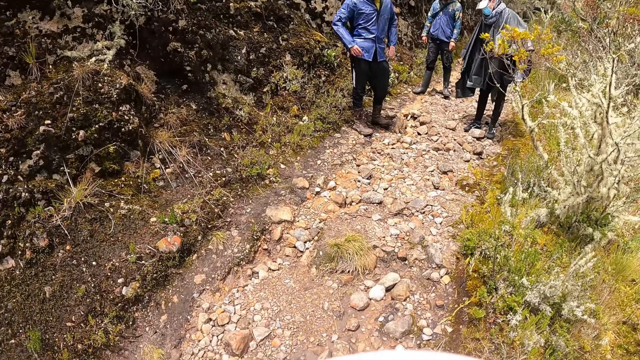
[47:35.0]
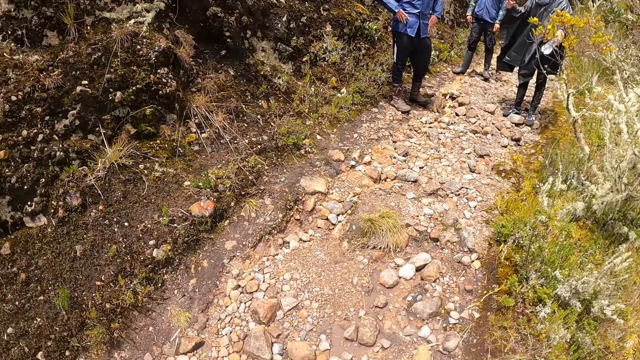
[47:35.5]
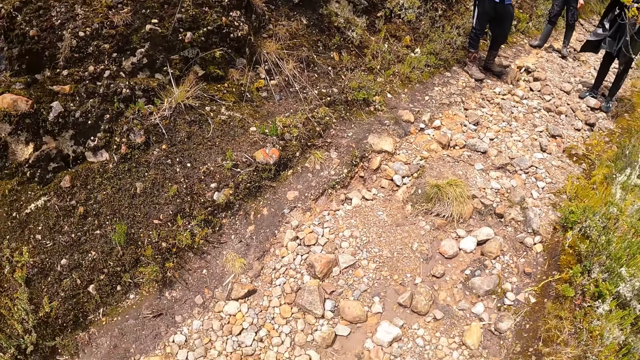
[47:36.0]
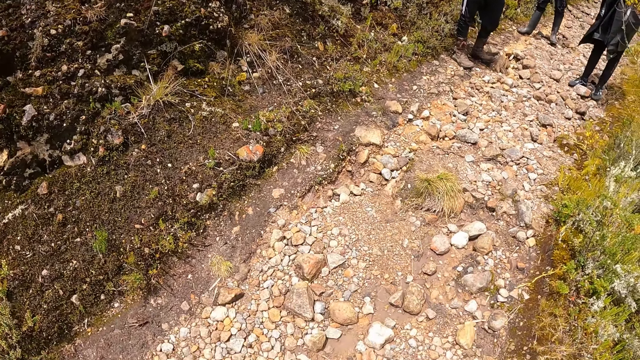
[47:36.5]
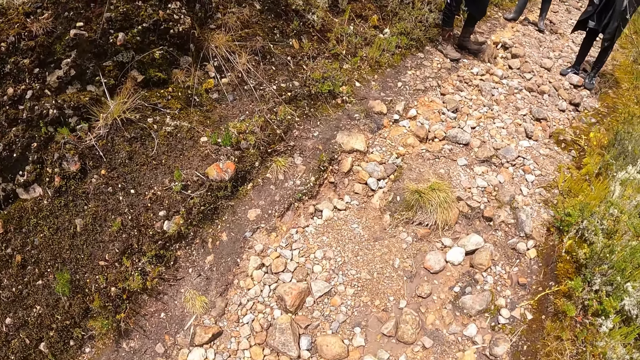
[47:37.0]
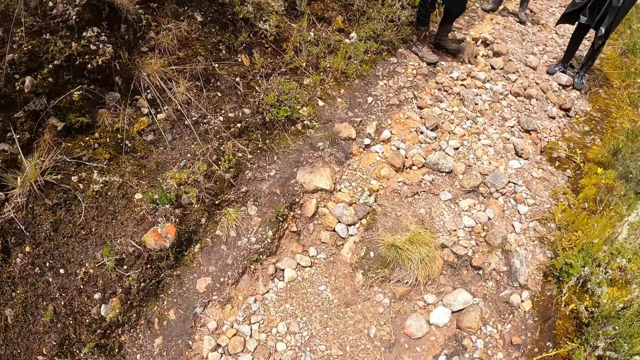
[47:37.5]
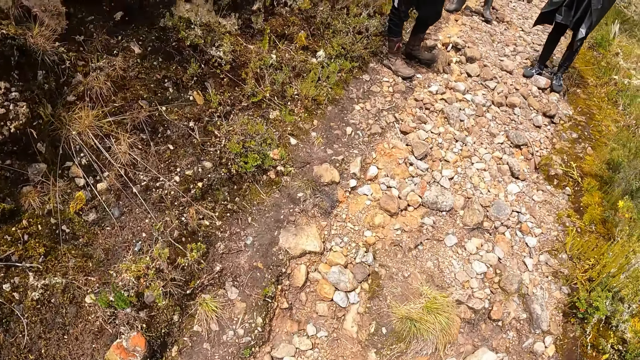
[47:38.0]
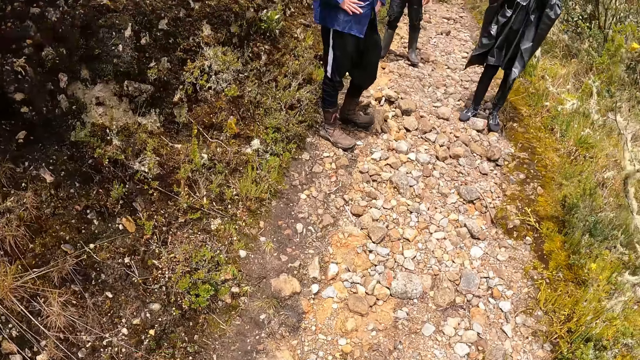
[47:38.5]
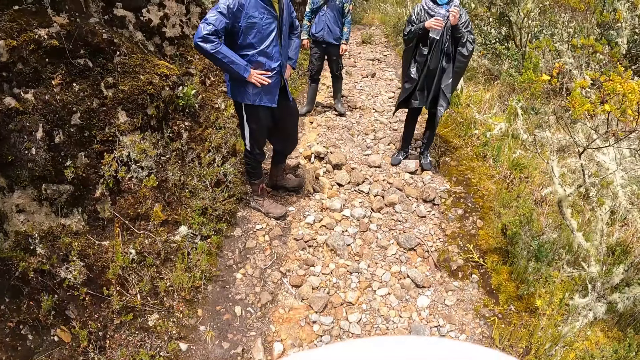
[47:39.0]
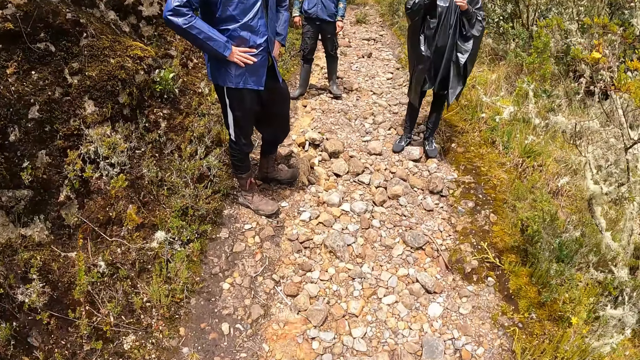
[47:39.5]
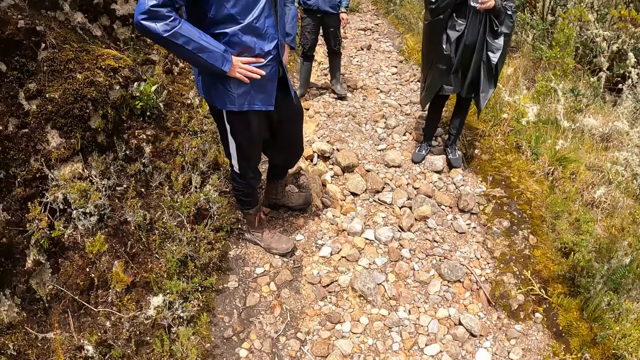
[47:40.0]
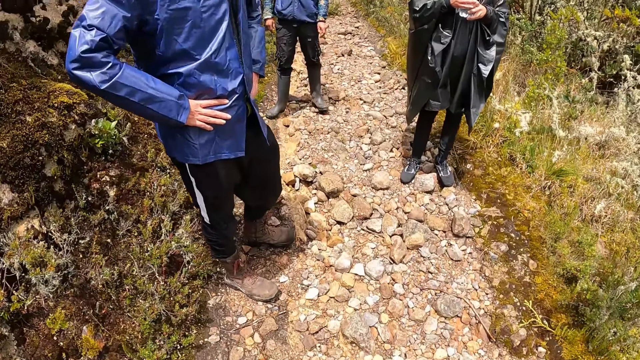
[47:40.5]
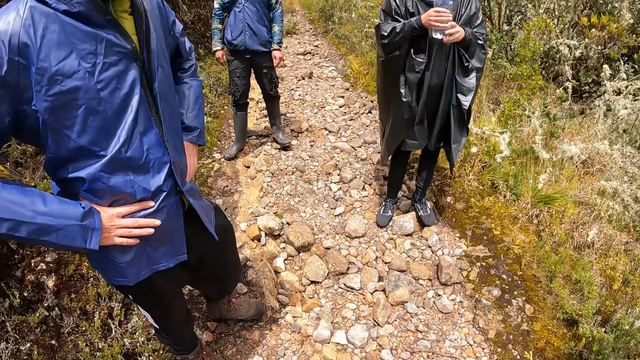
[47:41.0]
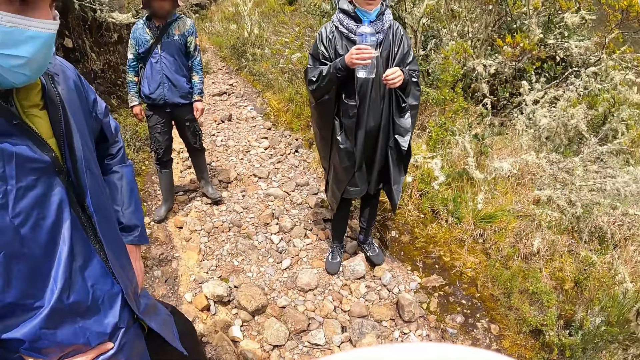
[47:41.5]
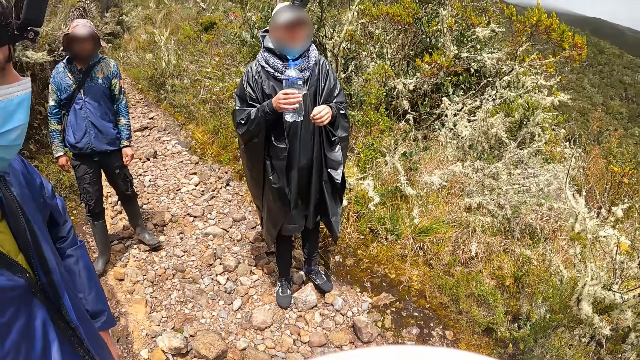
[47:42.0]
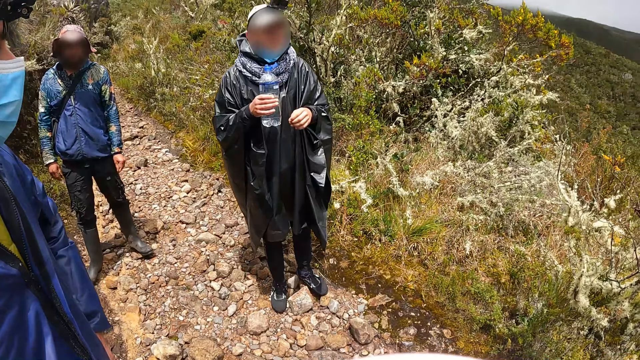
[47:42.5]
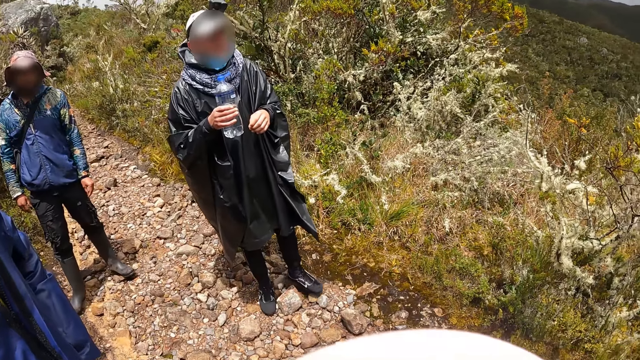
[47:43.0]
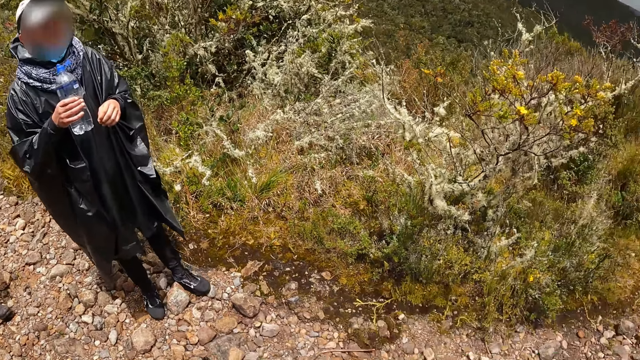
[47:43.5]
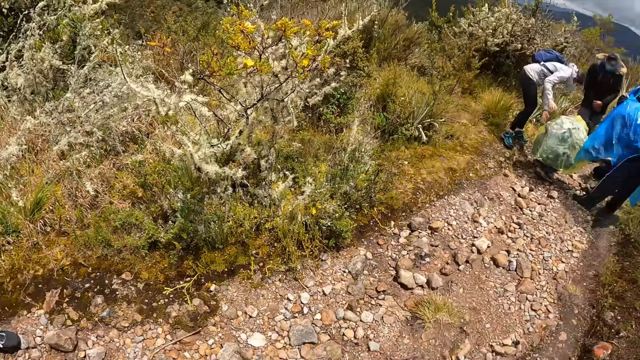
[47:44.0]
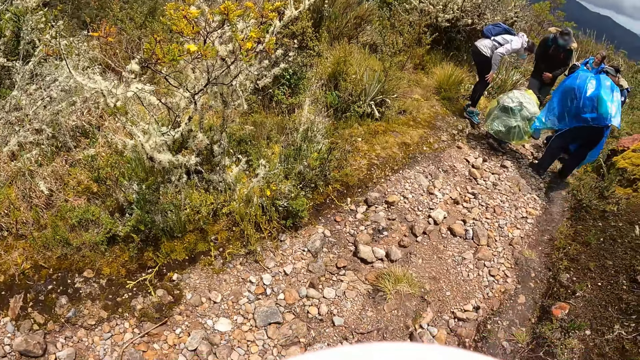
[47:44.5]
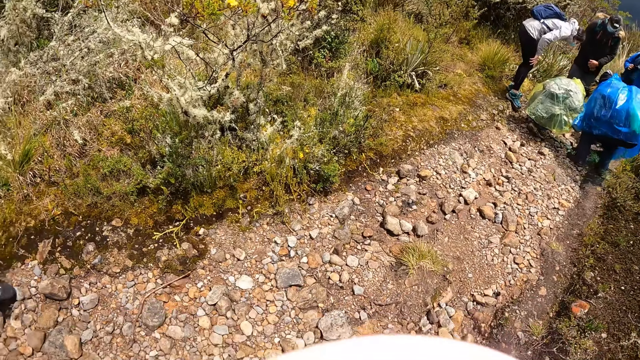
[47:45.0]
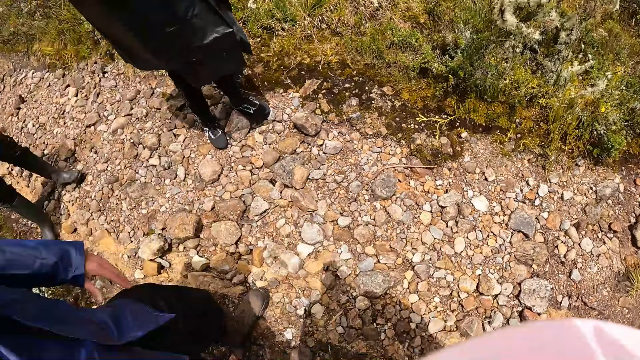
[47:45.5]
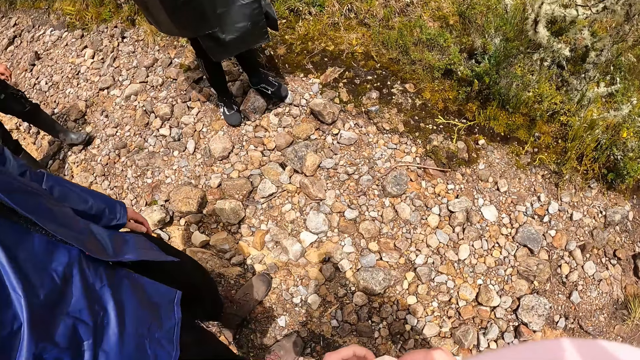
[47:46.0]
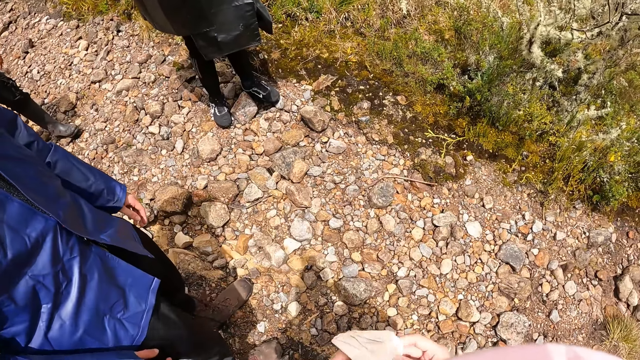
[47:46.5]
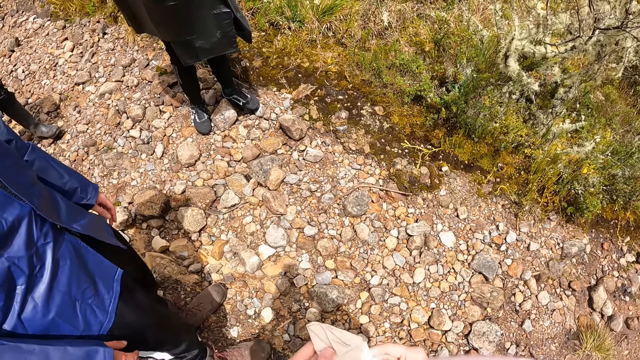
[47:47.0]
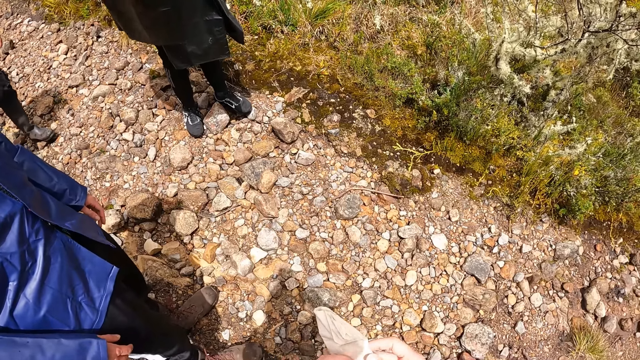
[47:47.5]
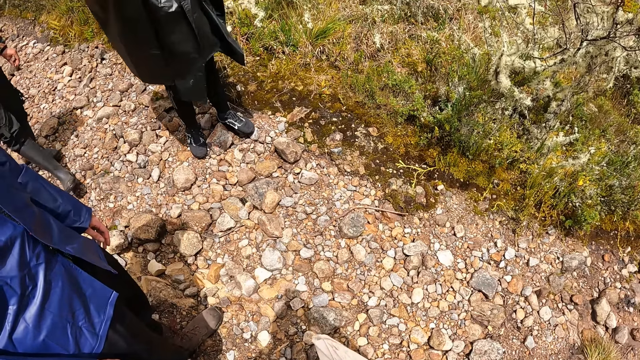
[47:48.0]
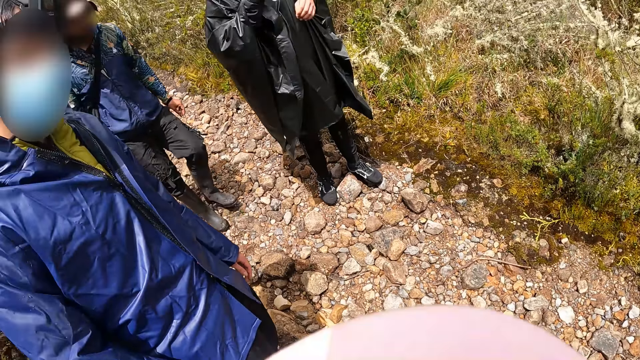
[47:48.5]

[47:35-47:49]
The man holds a water bottle with his hands. The camera wearer climbs the hills. They look around.

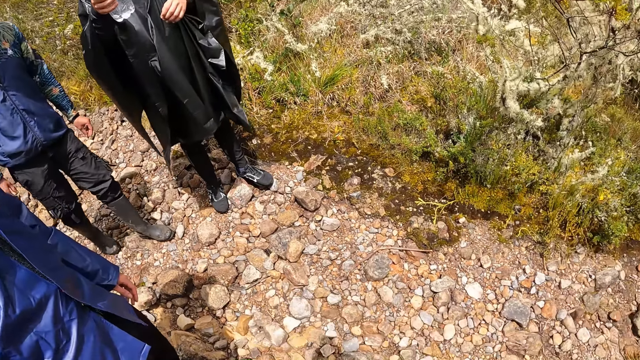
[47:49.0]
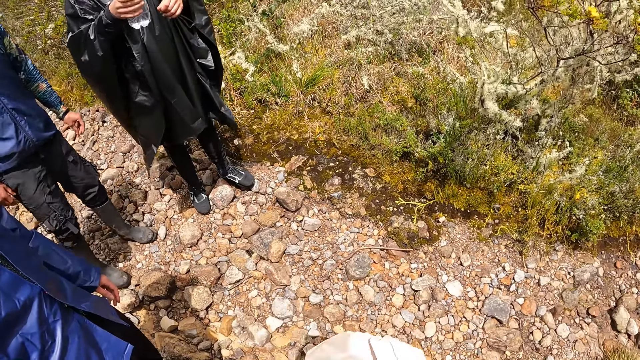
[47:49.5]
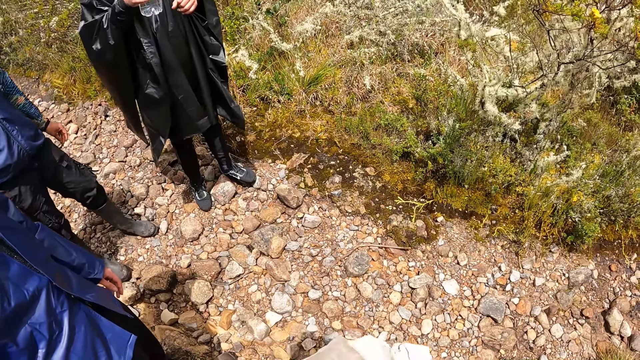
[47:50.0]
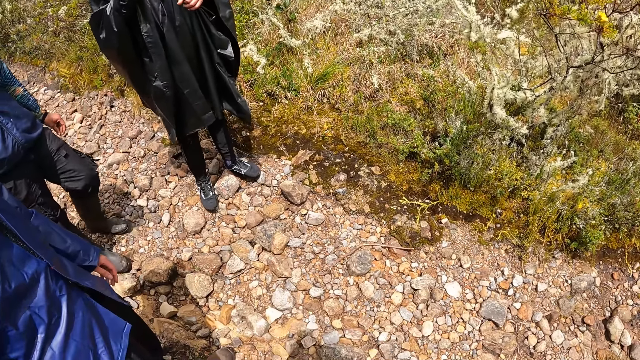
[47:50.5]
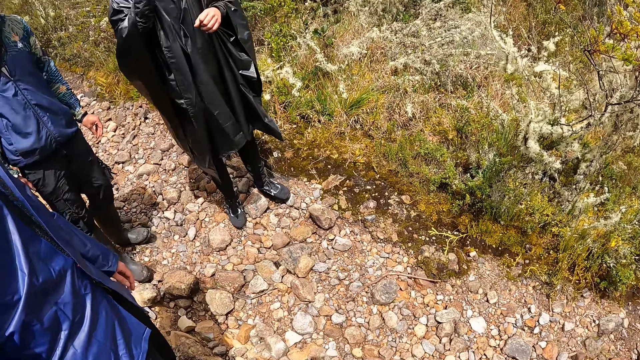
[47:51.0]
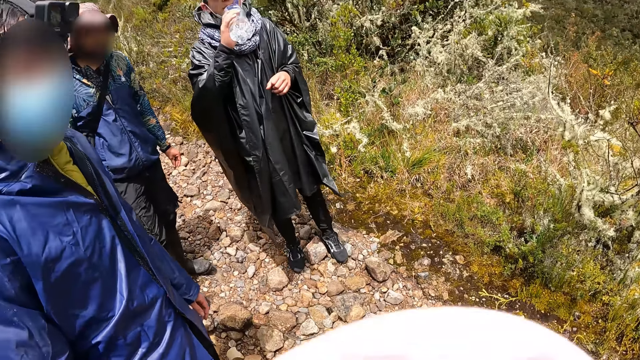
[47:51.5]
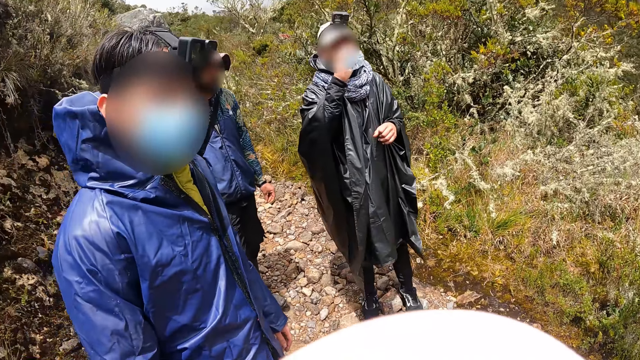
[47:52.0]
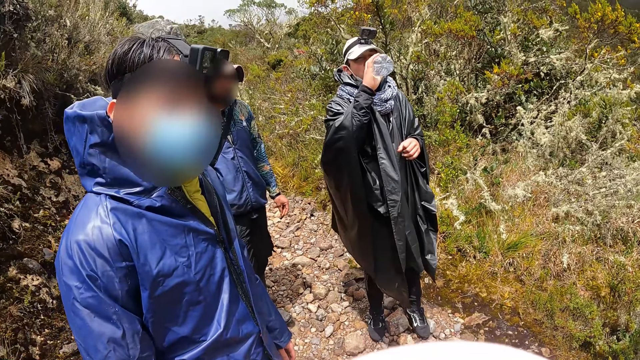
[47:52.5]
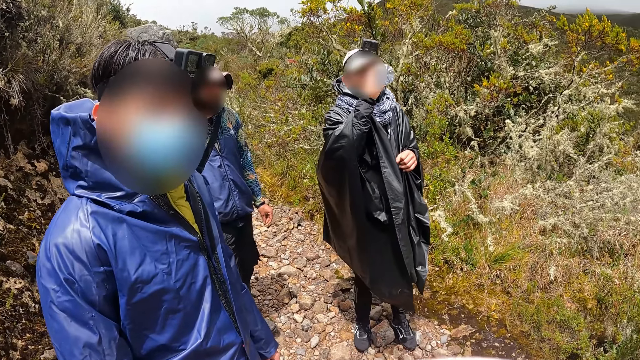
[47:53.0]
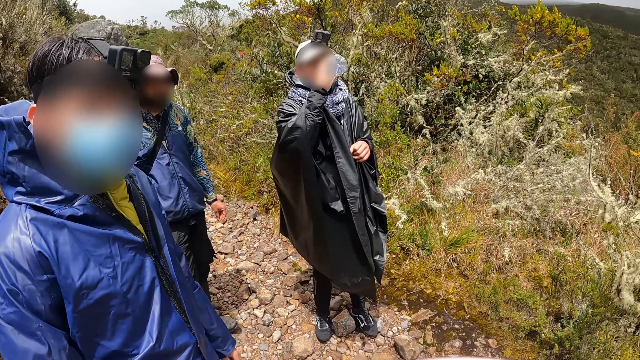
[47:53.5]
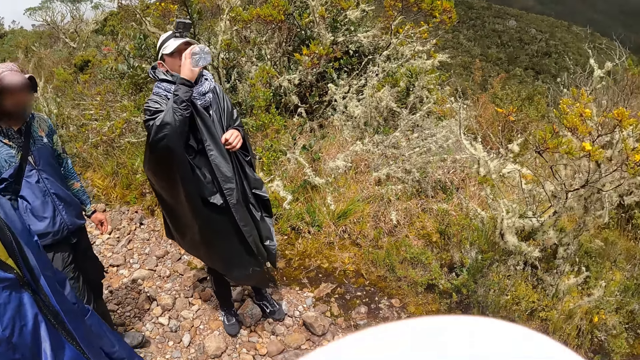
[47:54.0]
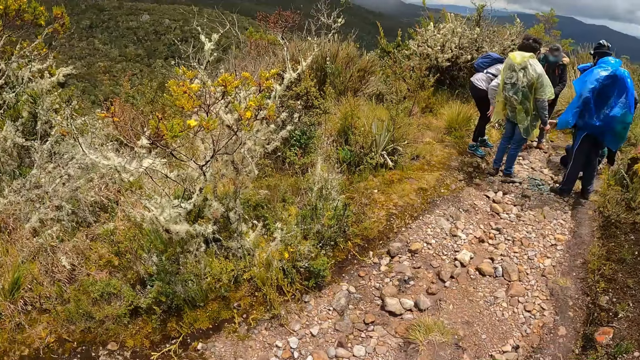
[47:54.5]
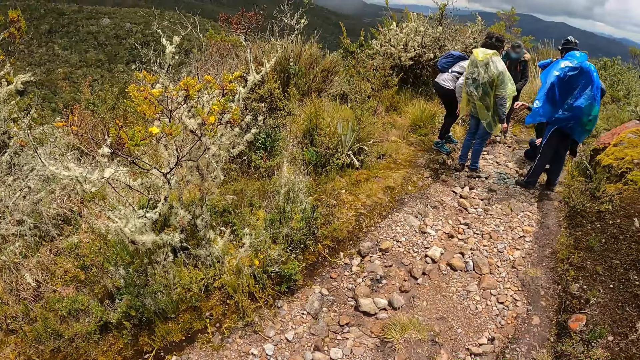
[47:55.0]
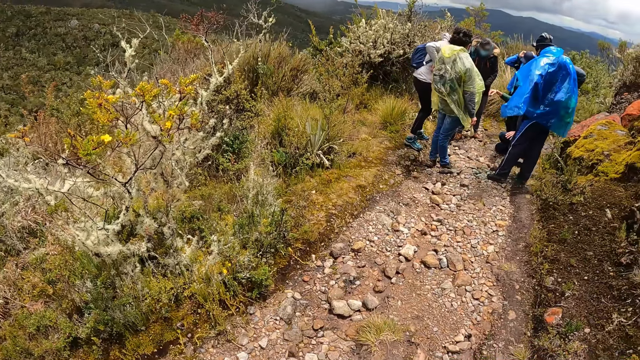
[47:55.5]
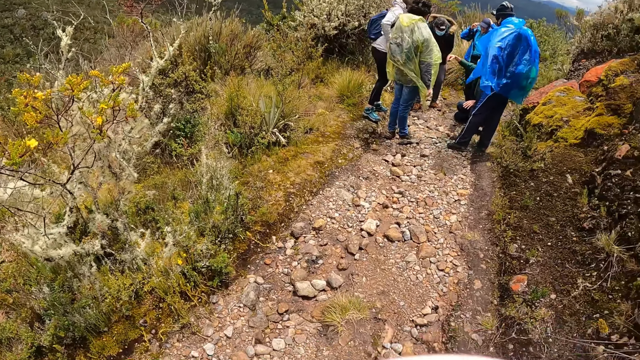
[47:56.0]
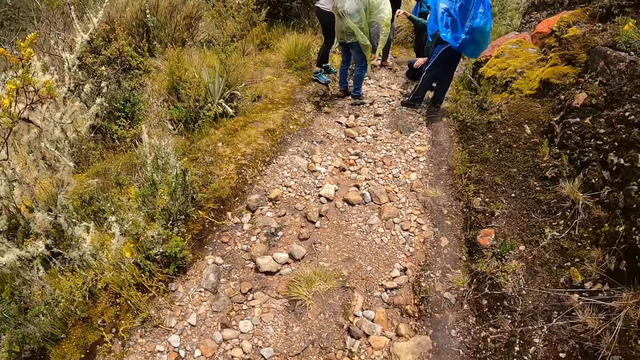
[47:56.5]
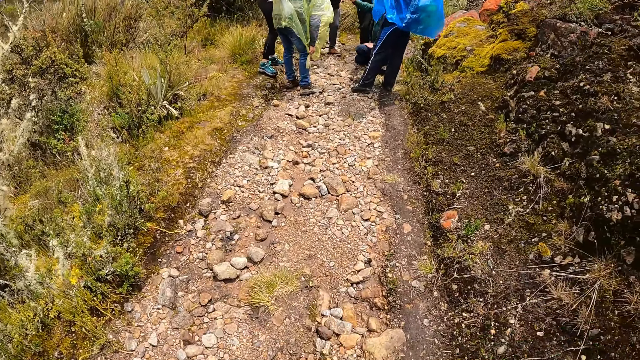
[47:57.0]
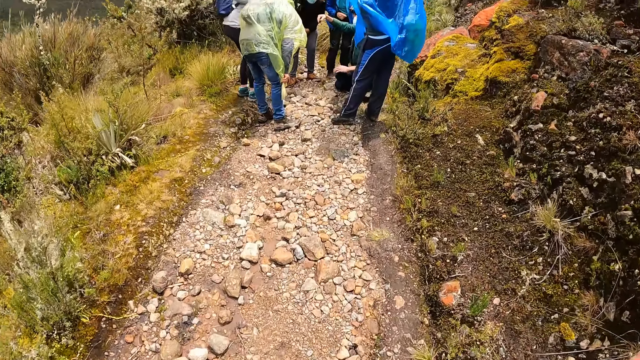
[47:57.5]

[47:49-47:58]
The man drinks water from the water bottle in his right hand.
